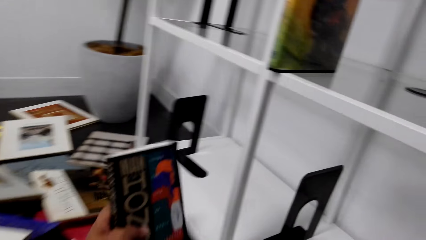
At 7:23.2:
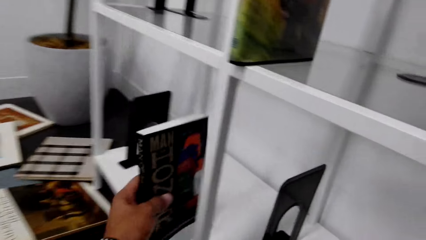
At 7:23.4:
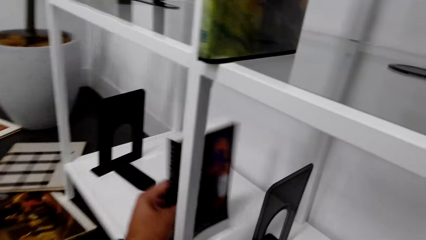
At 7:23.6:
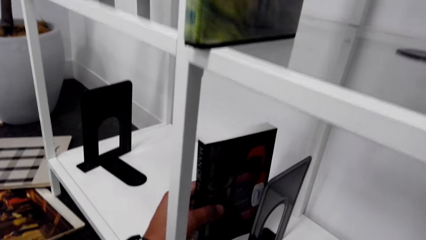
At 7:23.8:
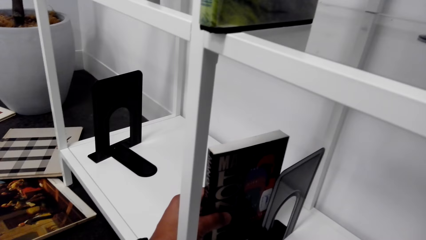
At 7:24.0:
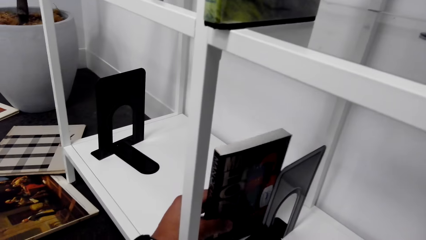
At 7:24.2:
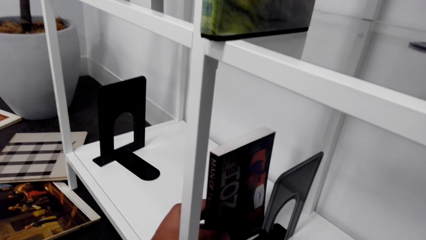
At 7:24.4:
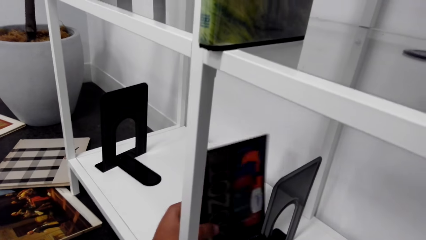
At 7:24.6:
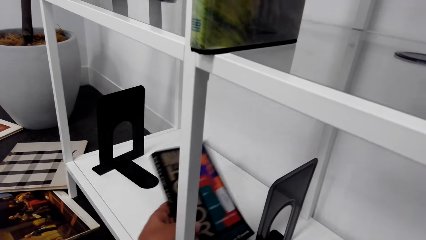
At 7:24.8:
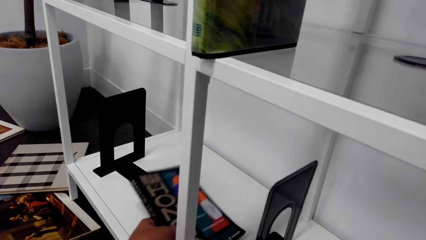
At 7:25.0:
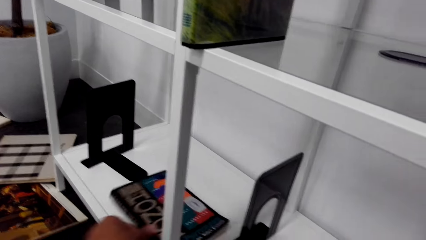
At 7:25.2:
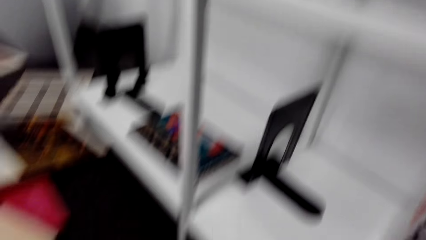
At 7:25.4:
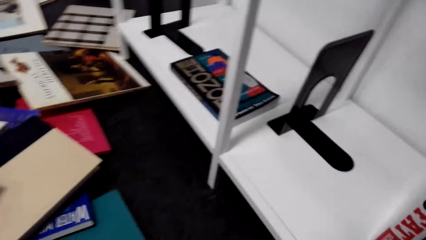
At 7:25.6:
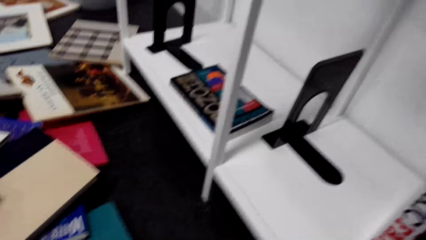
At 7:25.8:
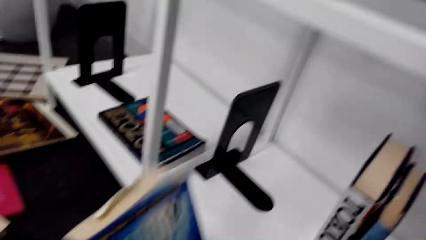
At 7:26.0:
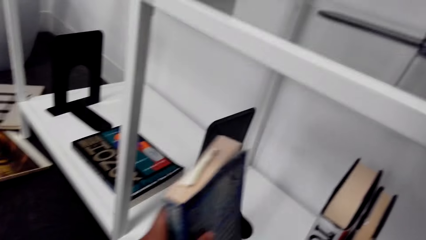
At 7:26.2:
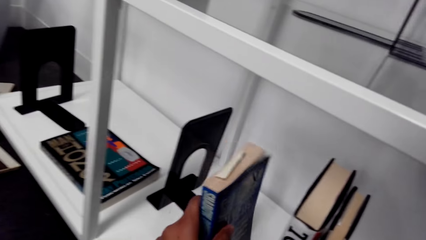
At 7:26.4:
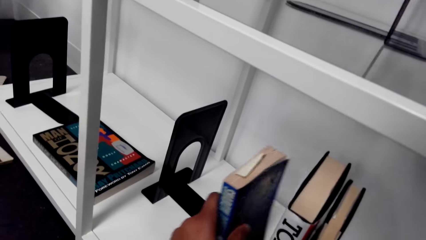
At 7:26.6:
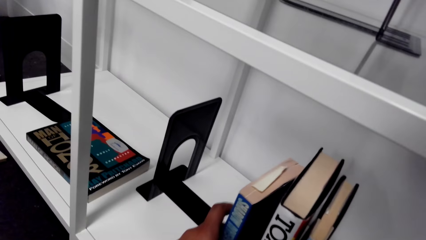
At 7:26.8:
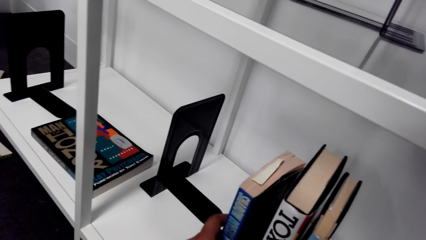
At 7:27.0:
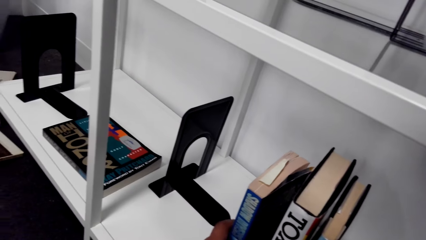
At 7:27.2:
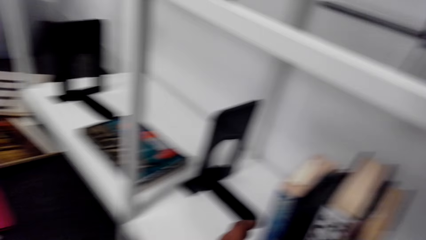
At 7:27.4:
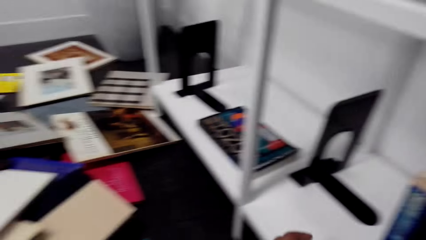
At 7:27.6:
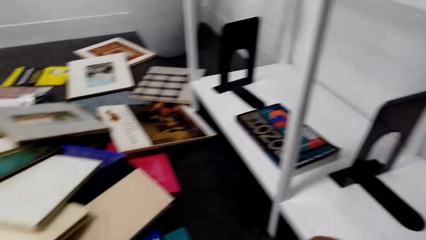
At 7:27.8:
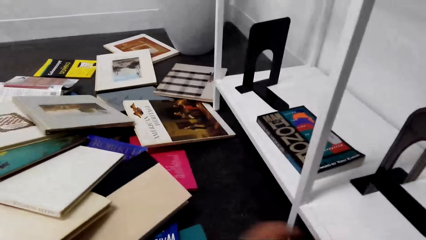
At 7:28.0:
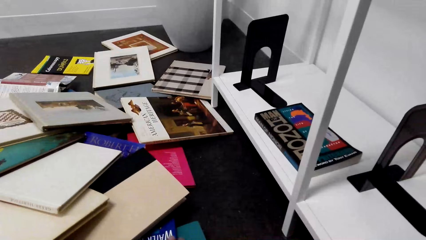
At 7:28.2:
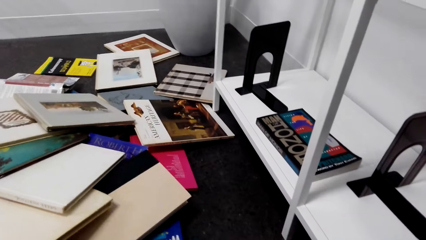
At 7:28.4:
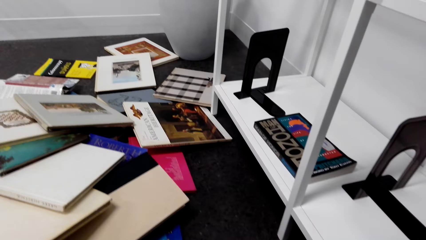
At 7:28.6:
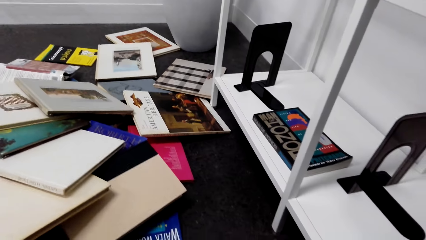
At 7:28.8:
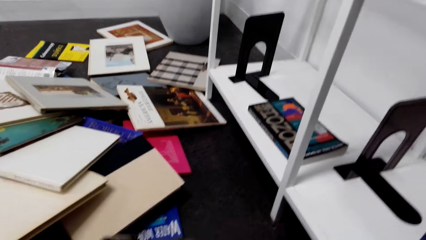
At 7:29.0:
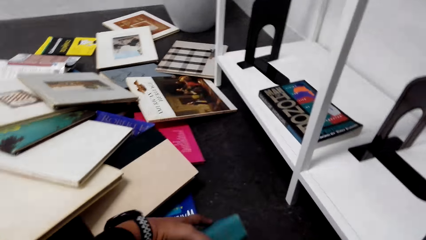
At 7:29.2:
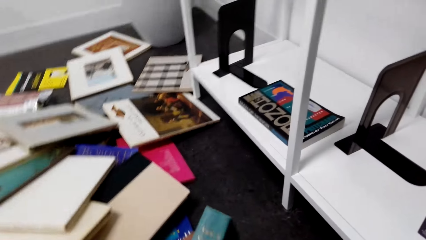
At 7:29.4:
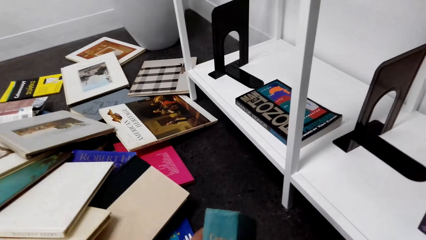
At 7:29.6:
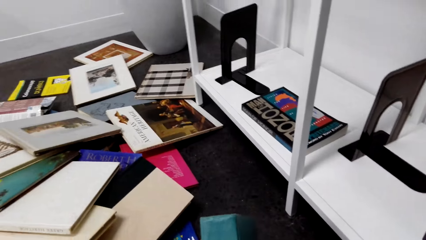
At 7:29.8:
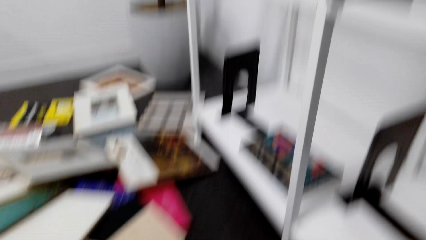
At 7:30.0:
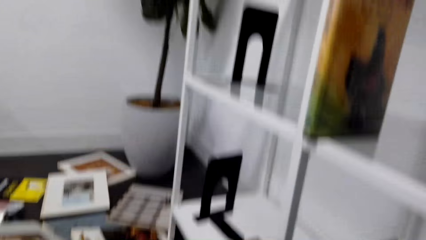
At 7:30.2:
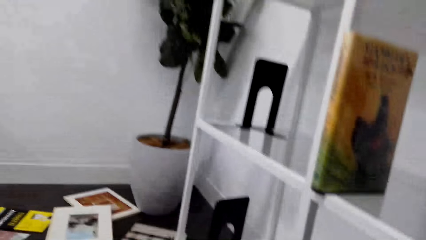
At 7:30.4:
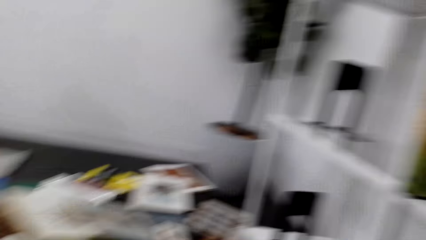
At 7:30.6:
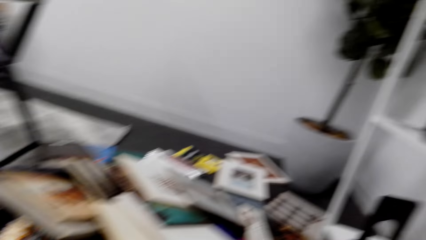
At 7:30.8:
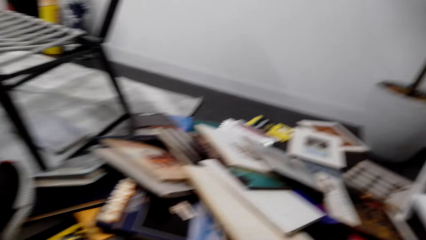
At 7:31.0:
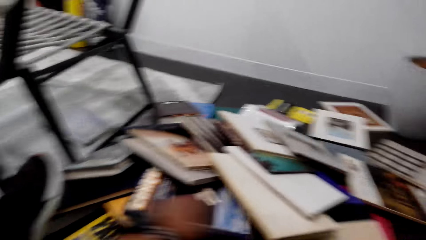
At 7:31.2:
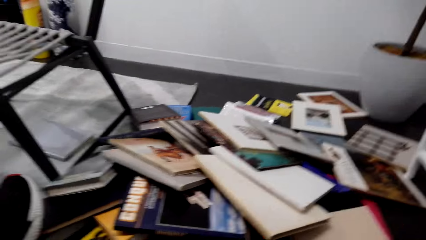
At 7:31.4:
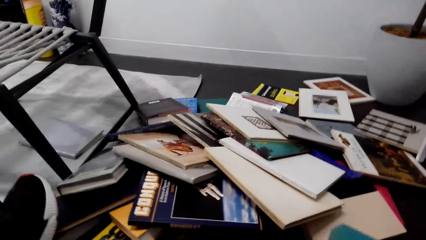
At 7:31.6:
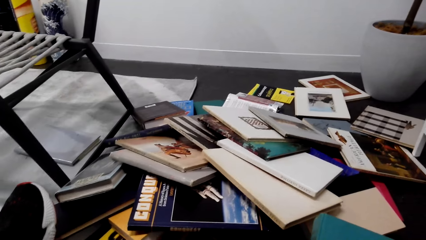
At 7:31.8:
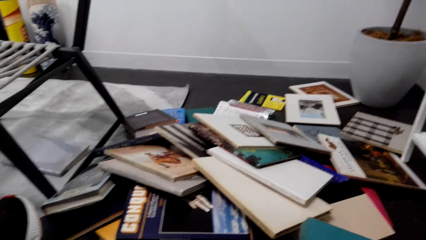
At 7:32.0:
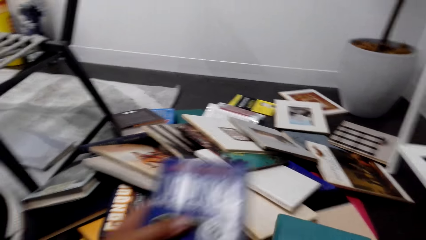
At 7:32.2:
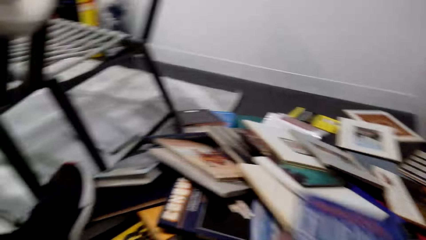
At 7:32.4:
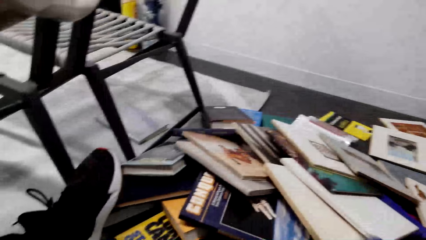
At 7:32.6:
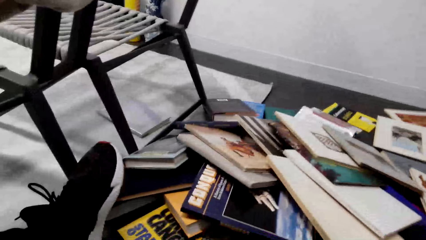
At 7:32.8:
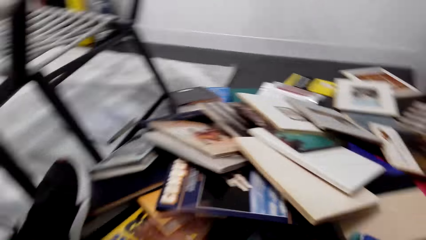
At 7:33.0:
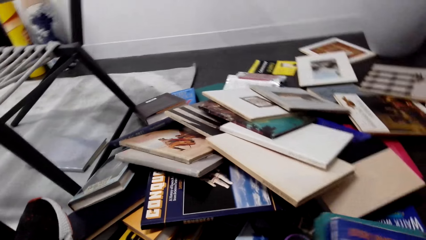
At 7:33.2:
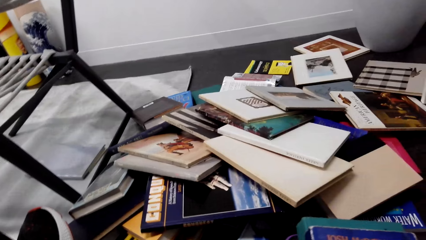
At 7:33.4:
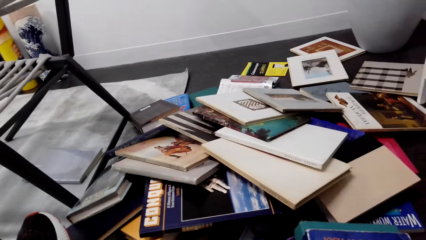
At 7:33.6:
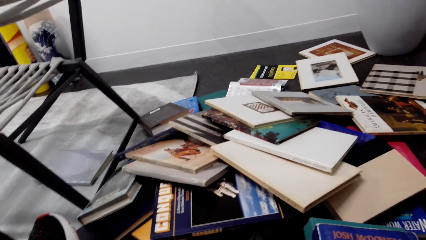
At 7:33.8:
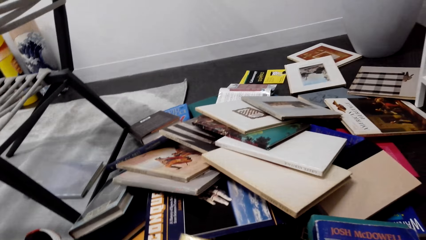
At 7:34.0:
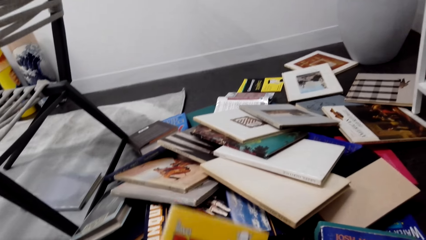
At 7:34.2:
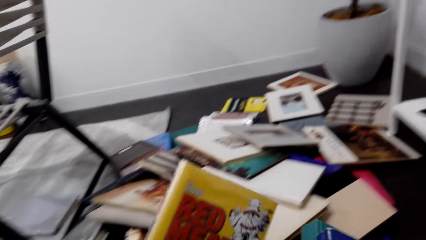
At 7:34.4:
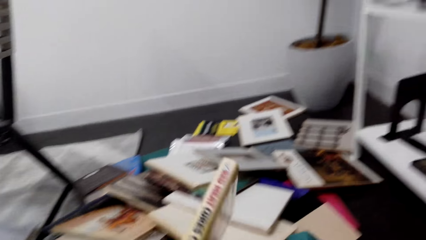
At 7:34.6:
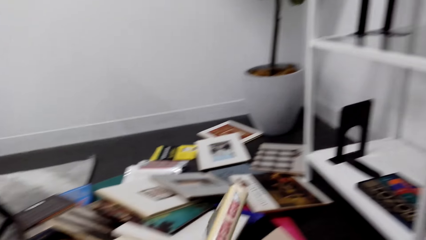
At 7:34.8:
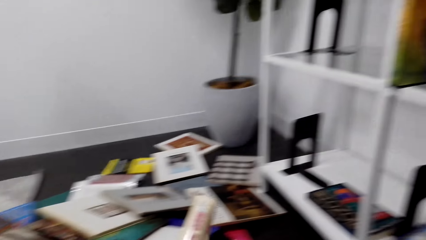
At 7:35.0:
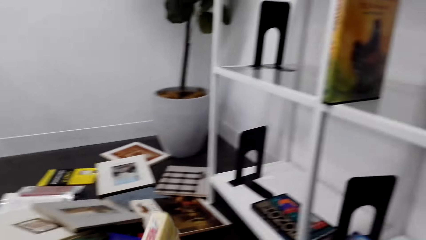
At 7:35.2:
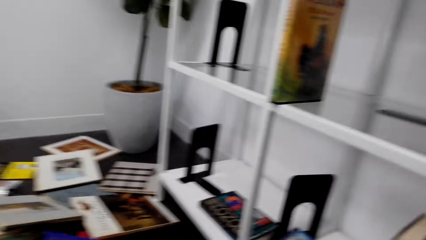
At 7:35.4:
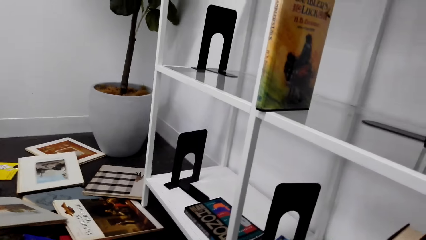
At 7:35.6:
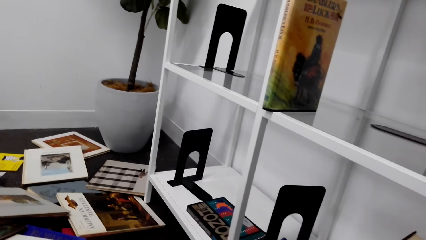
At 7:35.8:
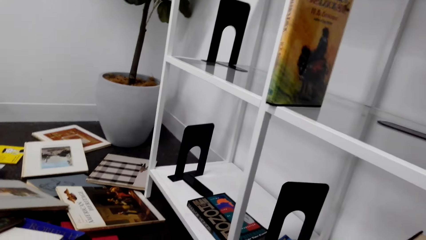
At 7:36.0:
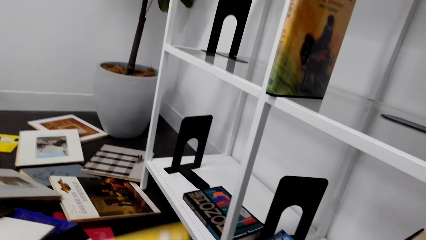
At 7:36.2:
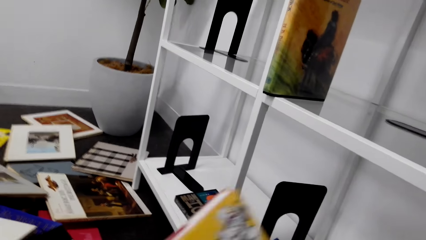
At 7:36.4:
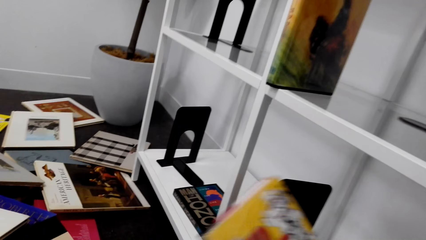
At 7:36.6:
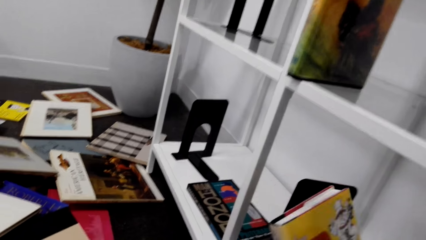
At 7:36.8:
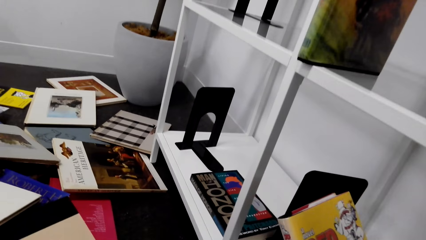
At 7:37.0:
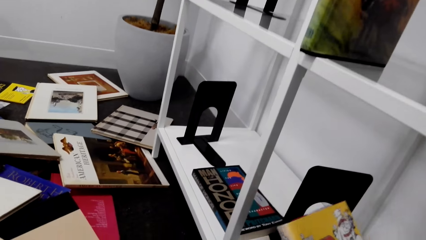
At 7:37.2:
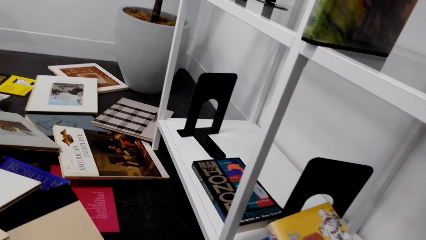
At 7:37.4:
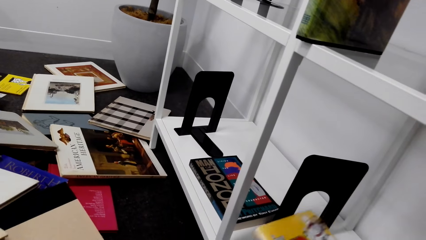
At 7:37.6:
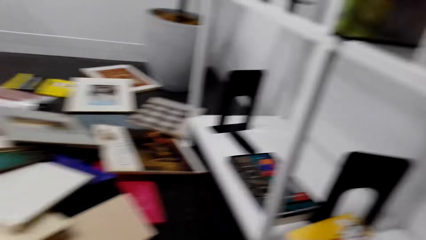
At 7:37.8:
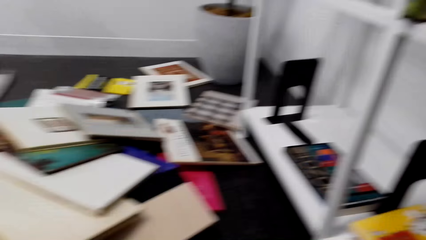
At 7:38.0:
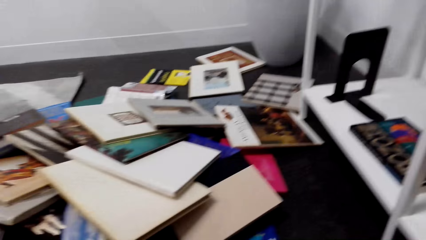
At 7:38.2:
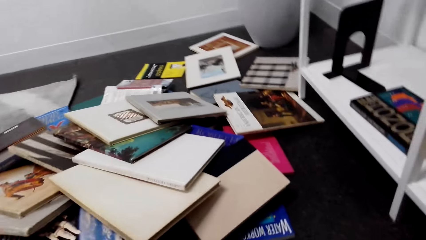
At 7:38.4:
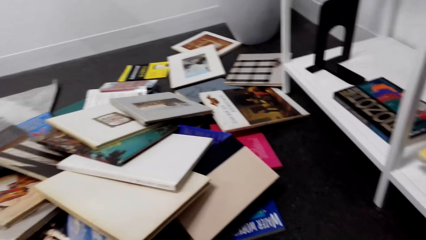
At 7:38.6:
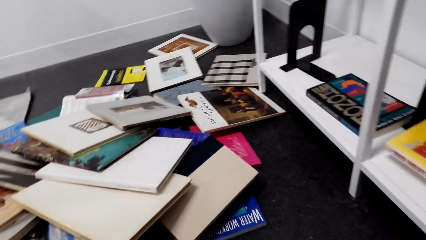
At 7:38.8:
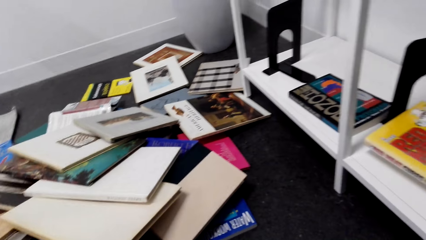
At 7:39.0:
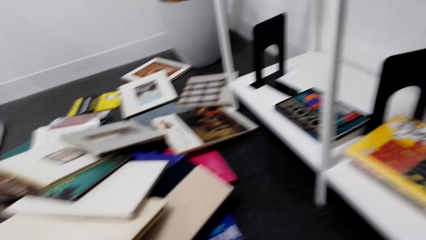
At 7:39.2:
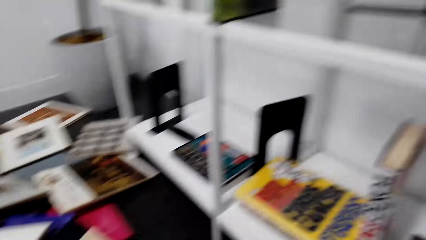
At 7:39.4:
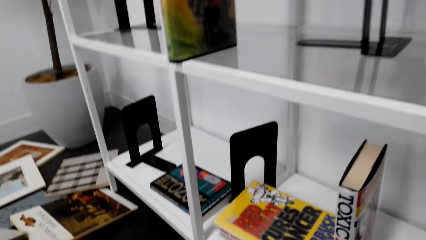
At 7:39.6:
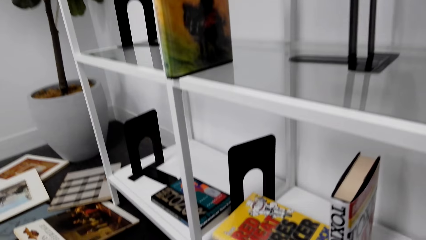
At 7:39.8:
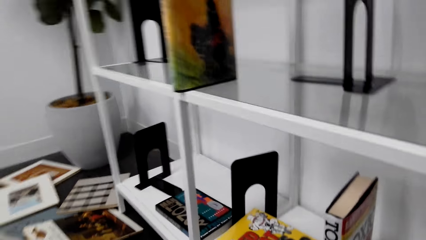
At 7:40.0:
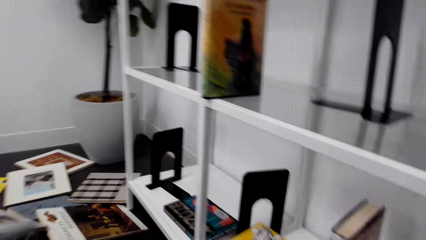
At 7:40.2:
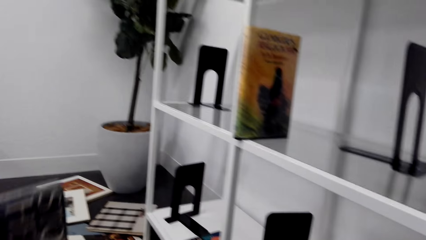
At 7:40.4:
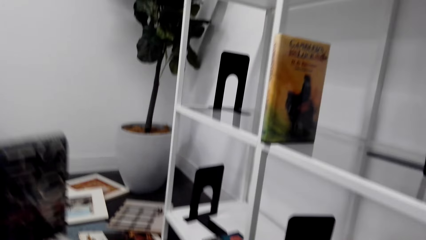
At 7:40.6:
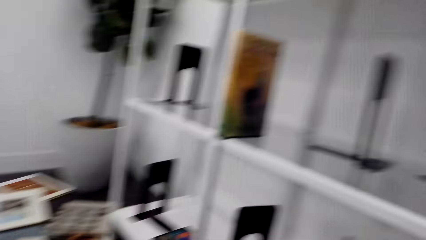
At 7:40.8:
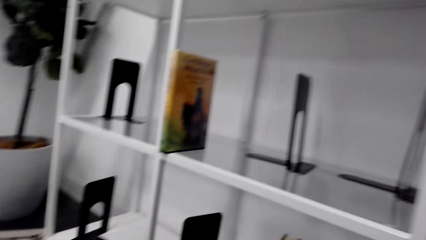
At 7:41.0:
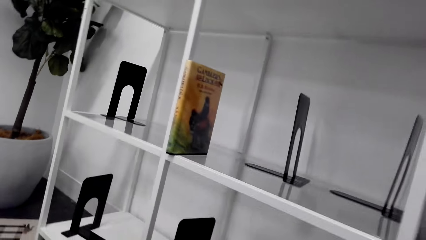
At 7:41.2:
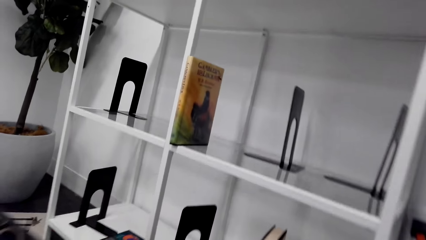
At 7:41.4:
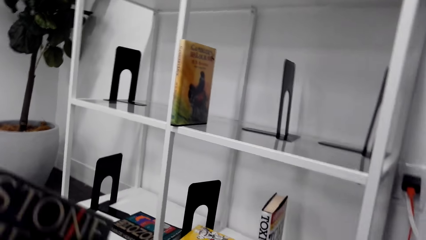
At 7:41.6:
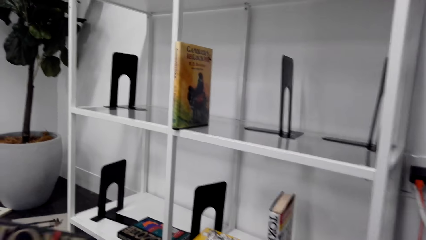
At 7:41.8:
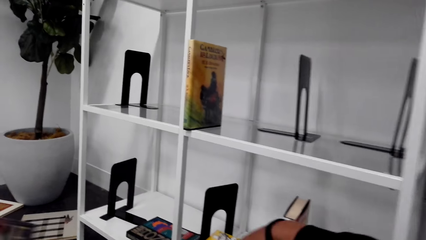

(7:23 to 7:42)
The camera wearer arranges the book on the shelf. They pick up the book. They arrange the book on the shelf.
